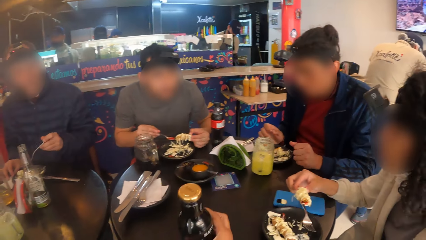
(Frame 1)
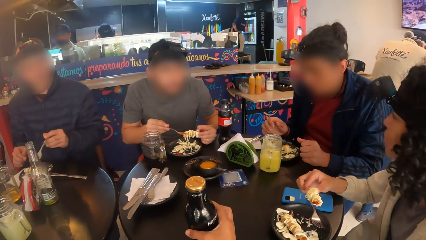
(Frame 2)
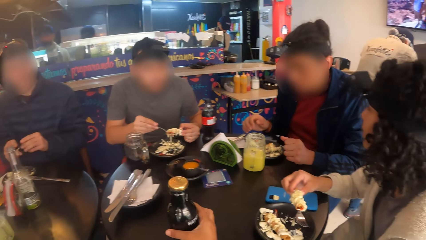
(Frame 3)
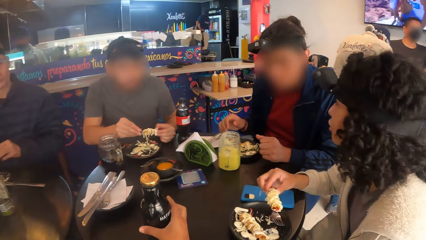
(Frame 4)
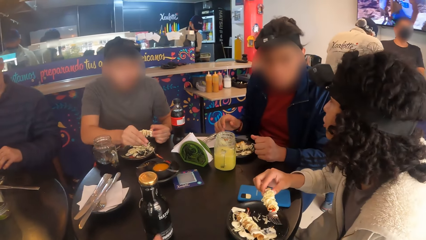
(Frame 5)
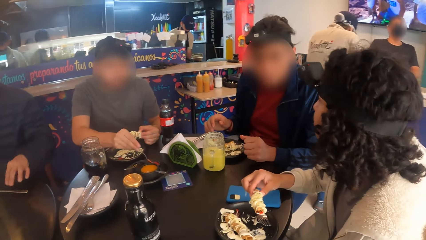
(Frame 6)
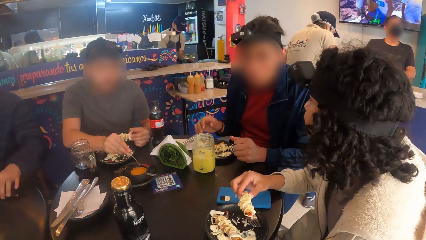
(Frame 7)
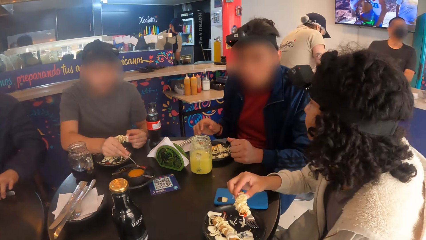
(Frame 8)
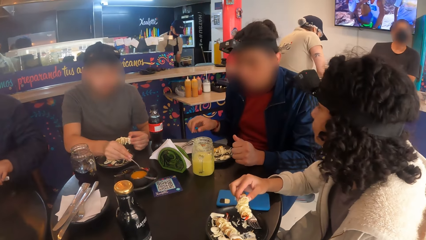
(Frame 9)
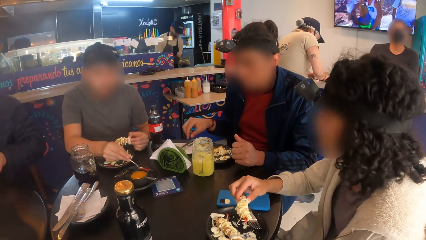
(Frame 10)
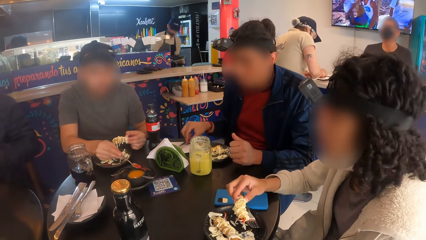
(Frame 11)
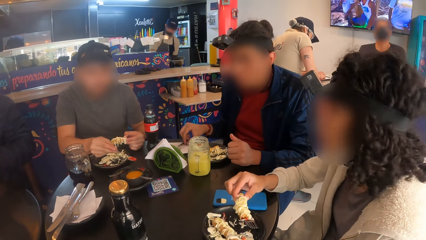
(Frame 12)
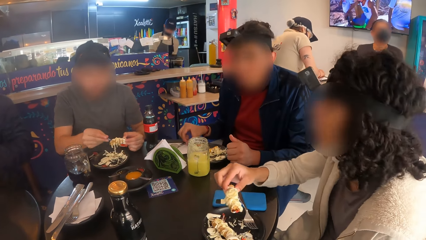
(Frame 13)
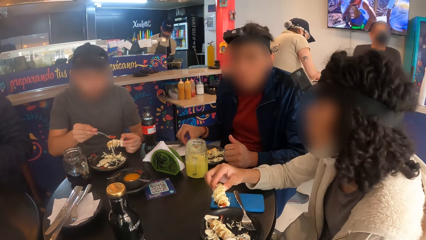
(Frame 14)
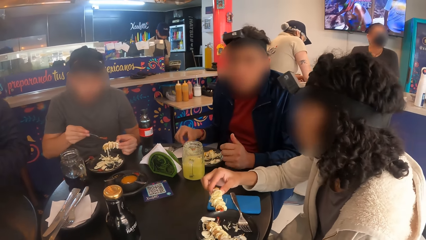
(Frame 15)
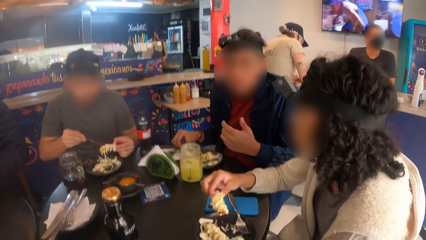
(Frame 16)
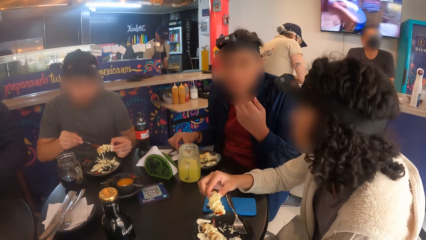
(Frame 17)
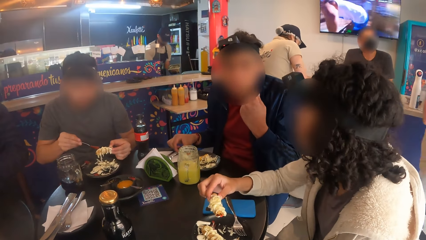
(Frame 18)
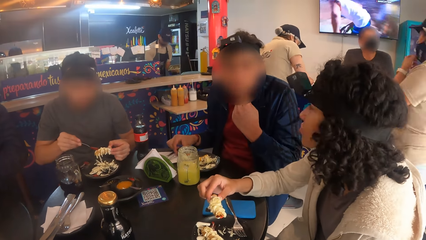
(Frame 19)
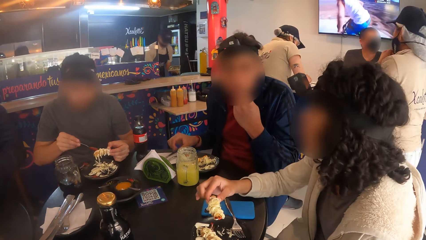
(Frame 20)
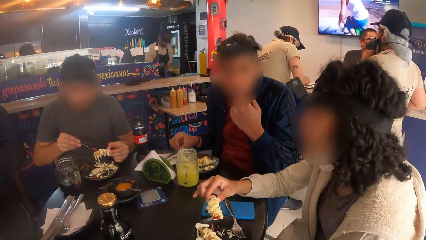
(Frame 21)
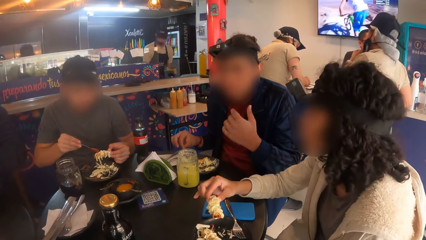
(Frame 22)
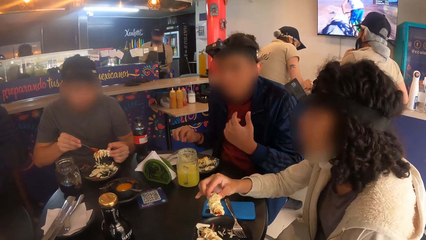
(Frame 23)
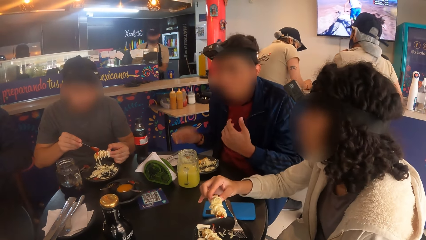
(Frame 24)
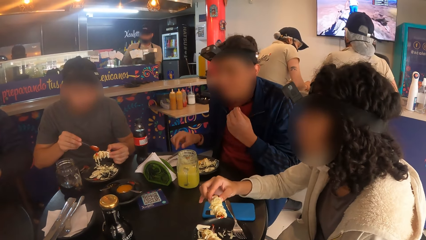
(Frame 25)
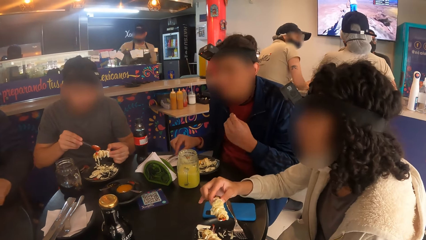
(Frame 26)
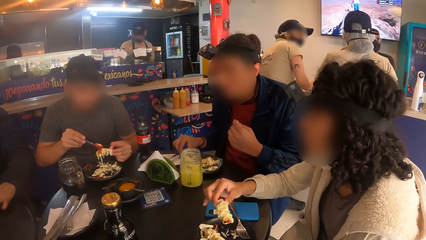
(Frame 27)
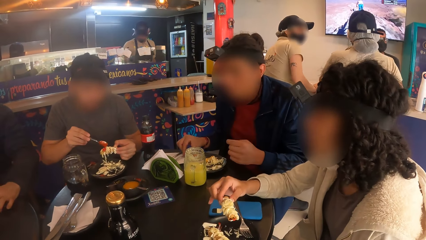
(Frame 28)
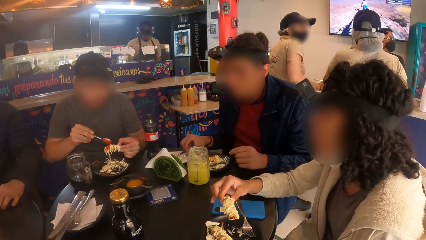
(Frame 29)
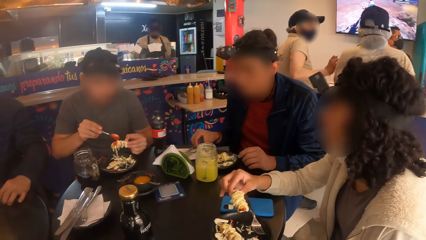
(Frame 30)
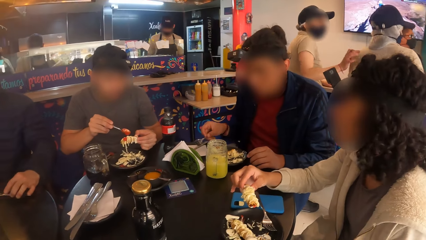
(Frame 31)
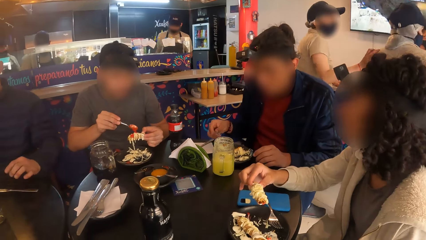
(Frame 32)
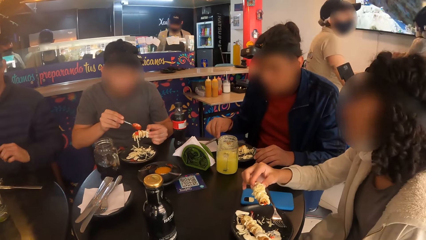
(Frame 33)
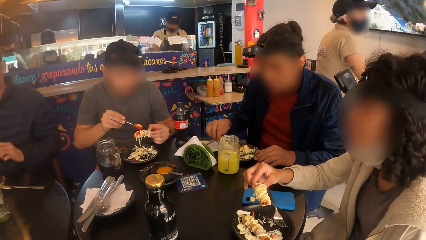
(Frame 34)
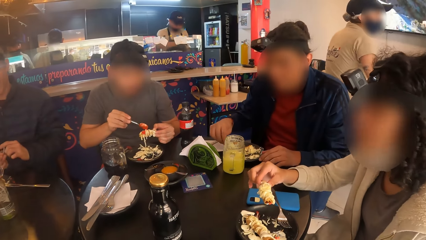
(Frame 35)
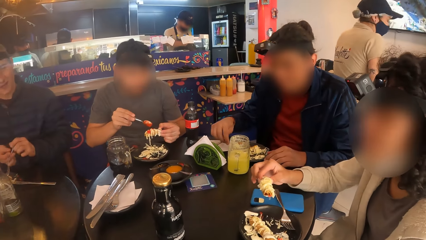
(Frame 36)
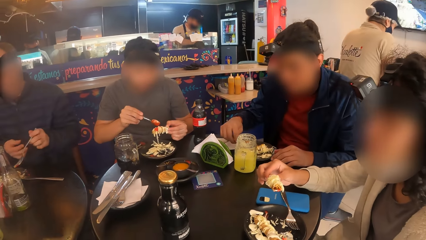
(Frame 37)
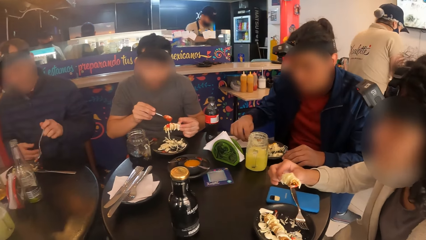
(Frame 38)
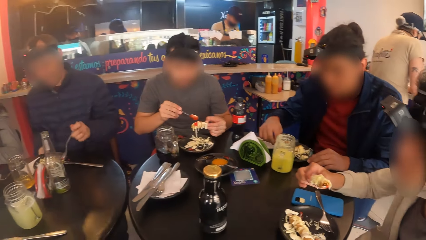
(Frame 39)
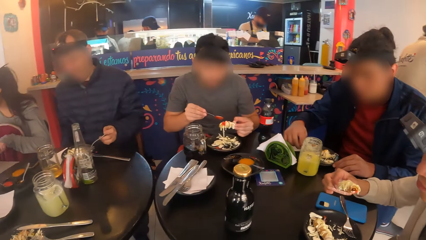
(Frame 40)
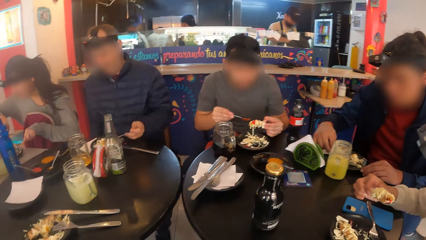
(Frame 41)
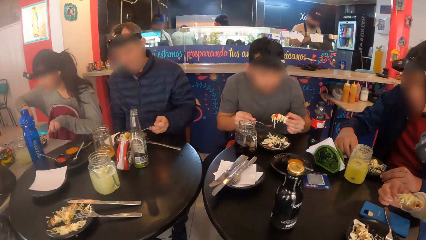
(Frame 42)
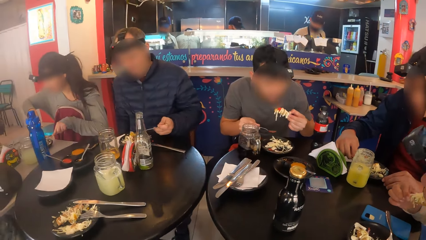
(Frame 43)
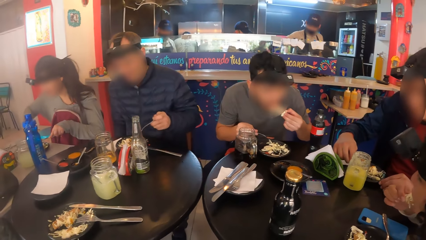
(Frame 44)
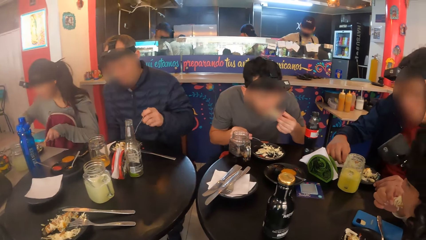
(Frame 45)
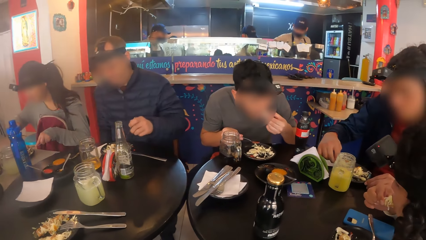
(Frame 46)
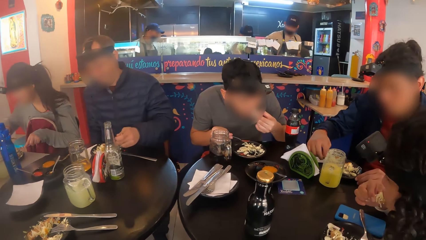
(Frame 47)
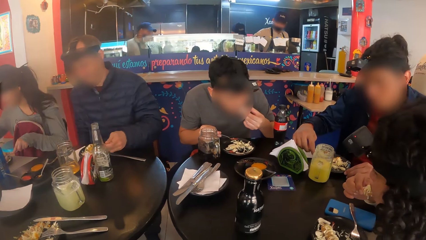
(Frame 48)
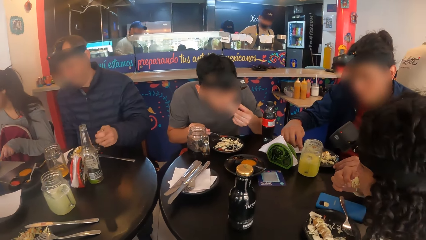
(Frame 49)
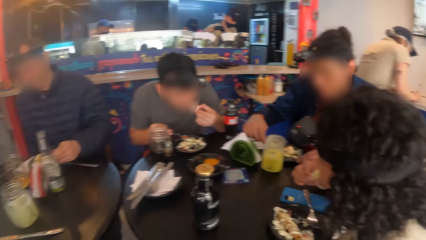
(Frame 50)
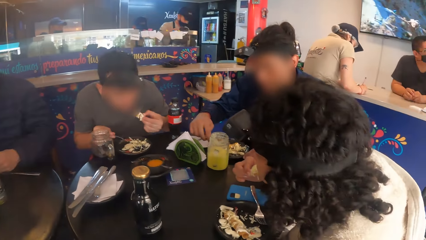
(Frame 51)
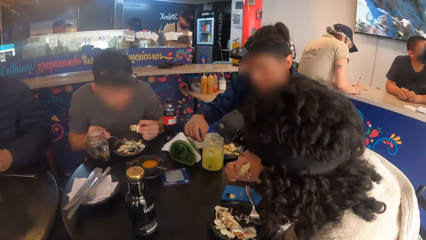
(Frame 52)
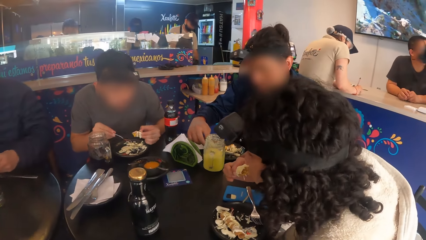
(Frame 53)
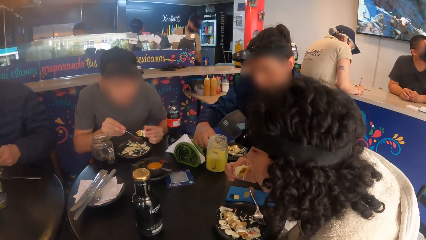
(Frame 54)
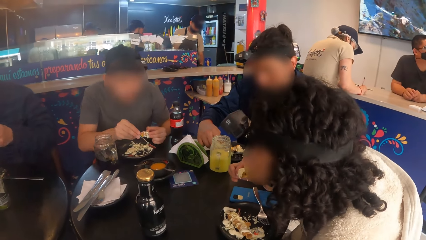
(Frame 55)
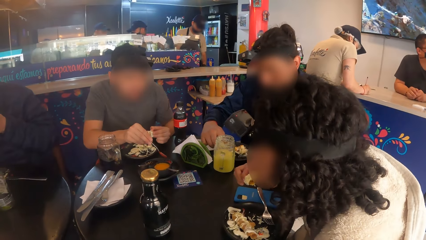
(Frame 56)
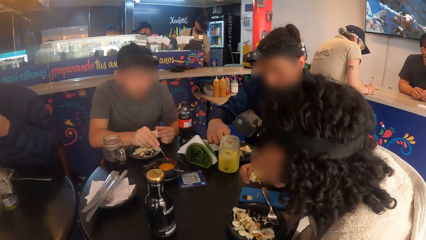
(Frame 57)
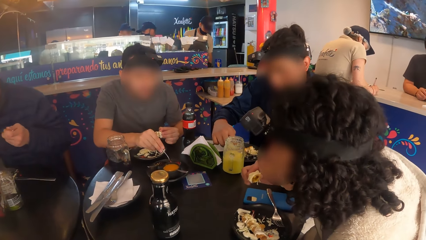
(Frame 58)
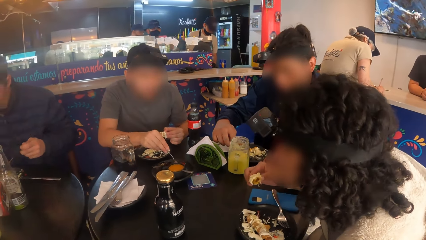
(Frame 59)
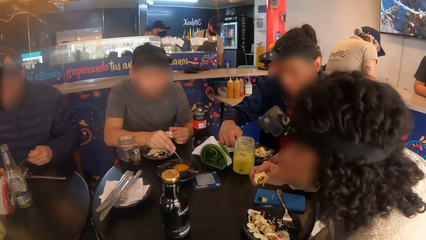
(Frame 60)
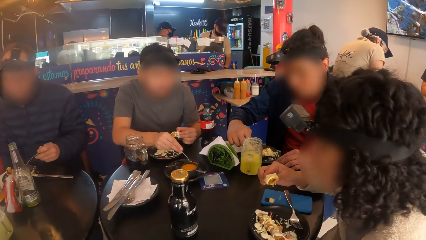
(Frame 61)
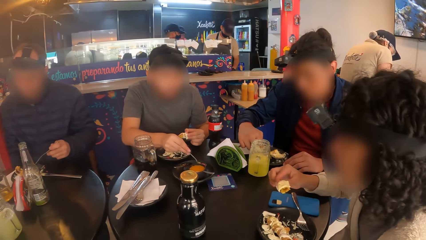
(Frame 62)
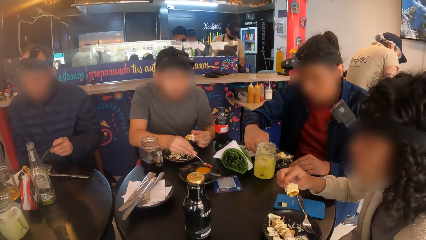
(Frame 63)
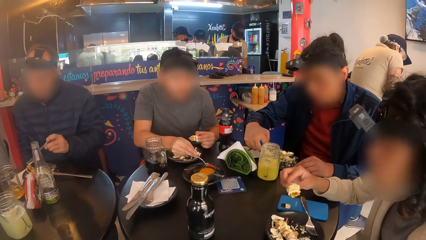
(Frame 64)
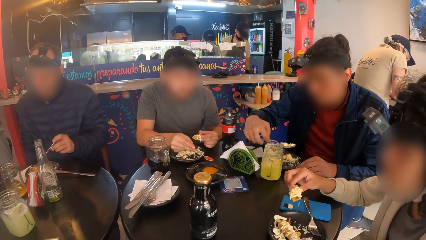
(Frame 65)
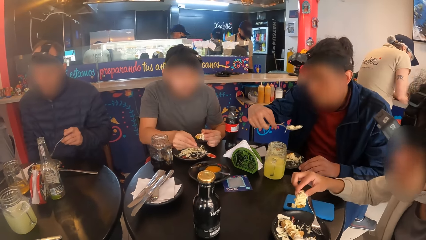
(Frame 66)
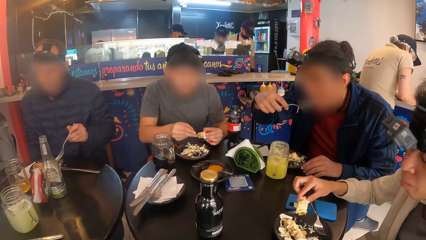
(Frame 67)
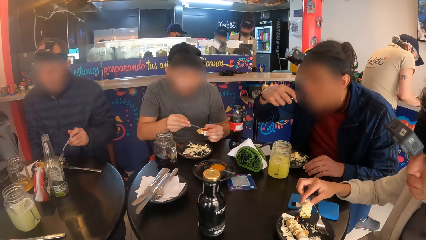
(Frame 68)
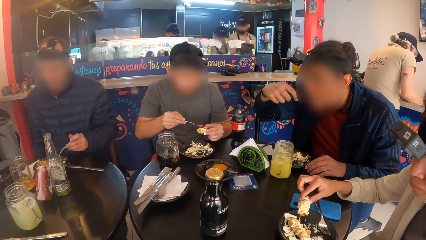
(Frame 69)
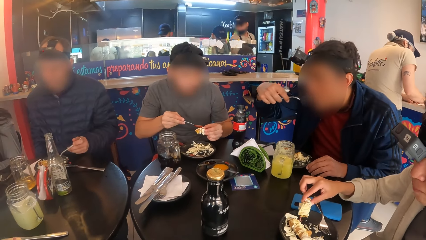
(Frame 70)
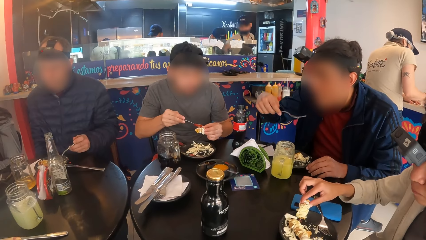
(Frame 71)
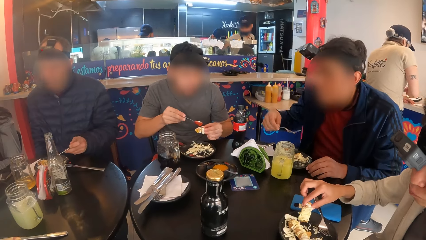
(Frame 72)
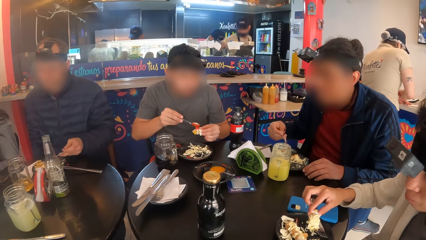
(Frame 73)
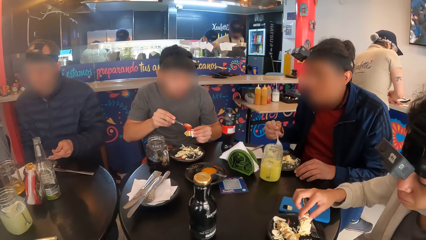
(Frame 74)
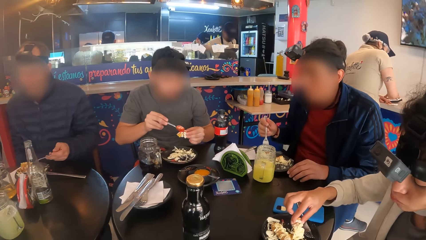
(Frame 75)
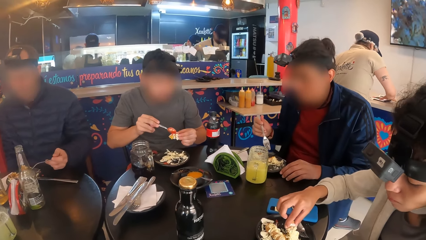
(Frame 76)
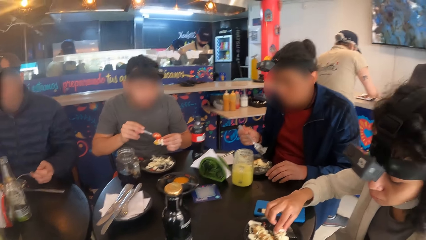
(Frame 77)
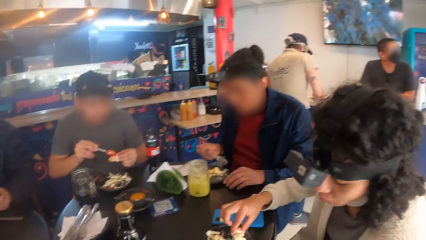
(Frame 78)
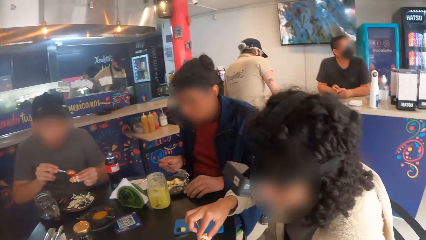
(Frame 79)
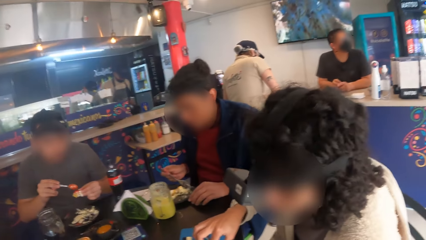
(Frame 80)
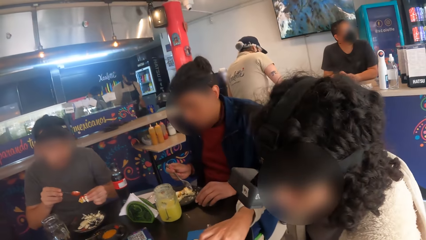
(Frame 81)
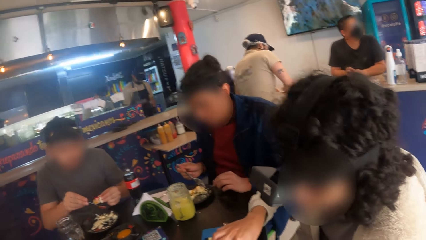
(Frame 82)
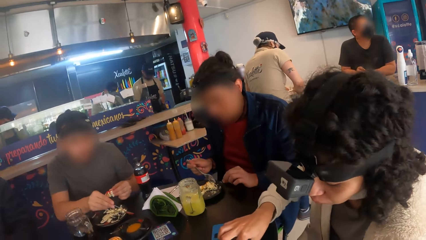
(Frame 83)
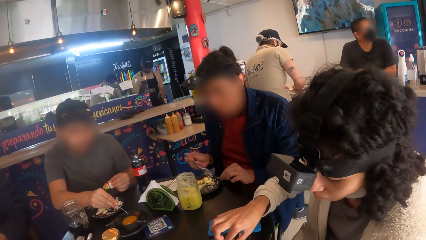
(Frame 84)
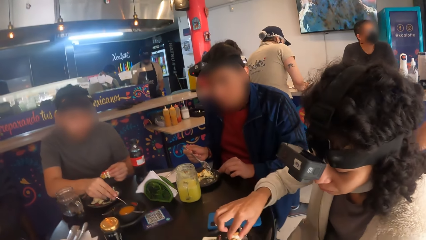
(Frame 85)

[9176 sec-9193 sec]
The camera wearer drops the bottle on the table with his right hand. The man converses with the woman.
